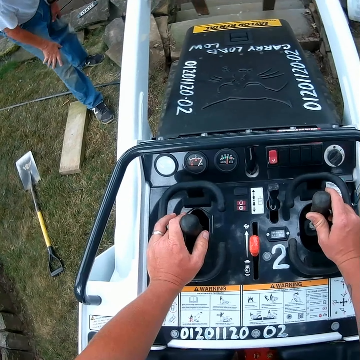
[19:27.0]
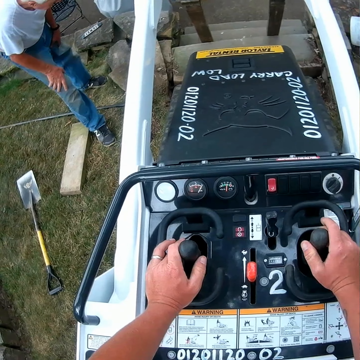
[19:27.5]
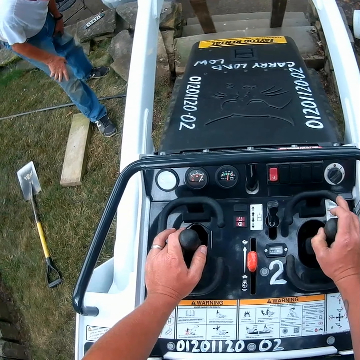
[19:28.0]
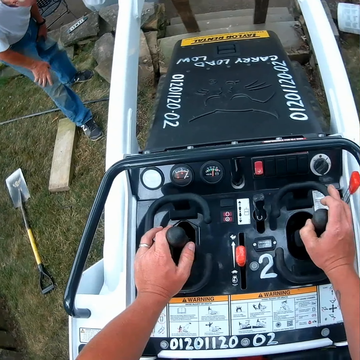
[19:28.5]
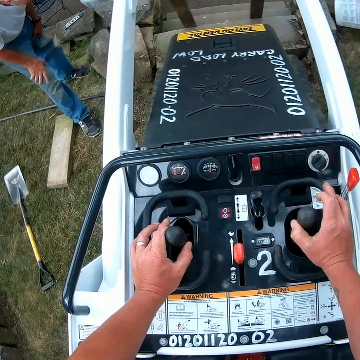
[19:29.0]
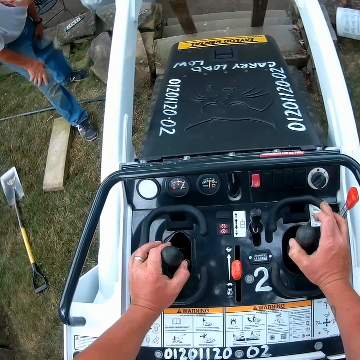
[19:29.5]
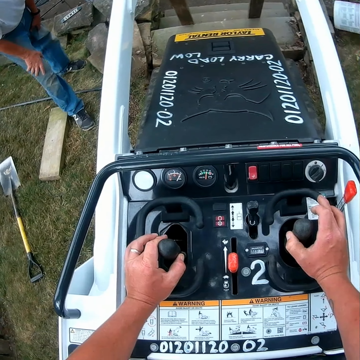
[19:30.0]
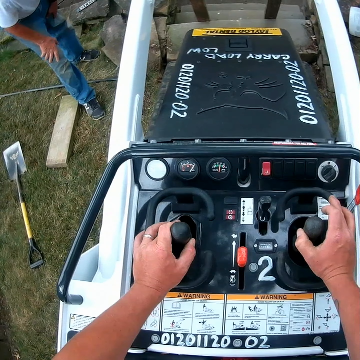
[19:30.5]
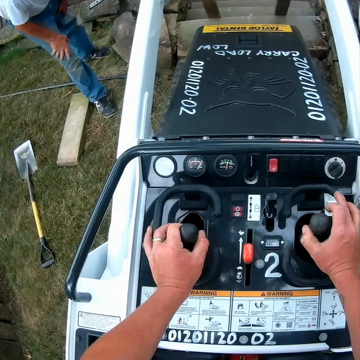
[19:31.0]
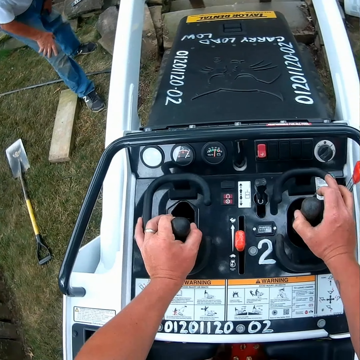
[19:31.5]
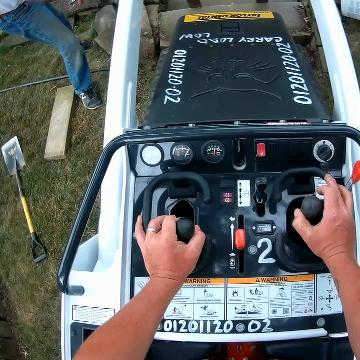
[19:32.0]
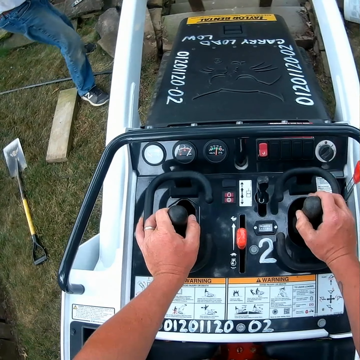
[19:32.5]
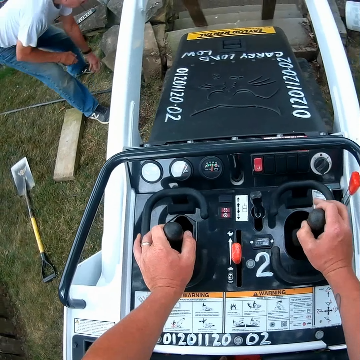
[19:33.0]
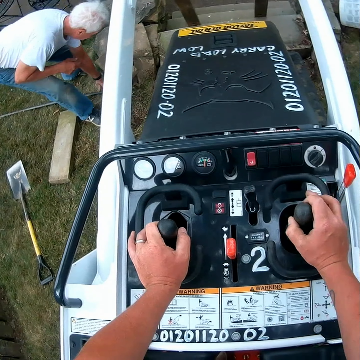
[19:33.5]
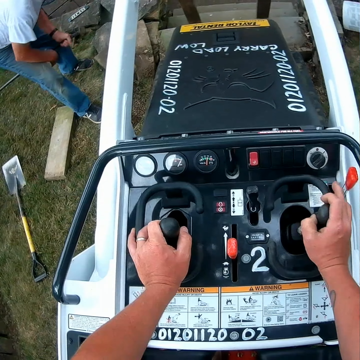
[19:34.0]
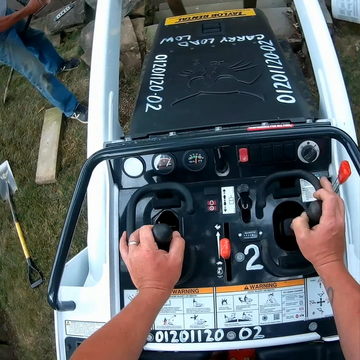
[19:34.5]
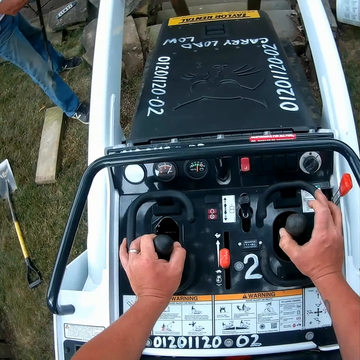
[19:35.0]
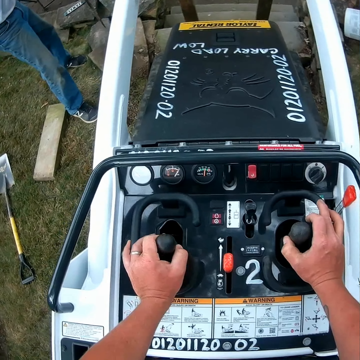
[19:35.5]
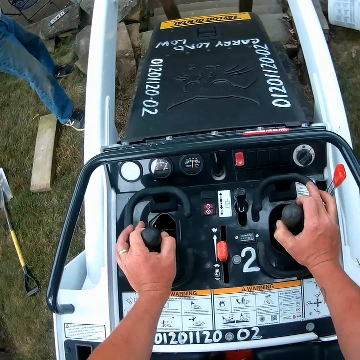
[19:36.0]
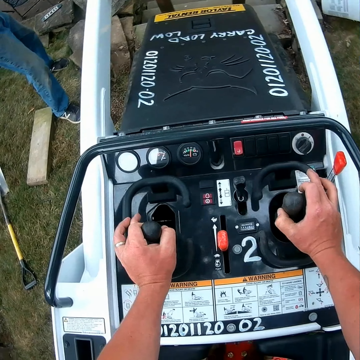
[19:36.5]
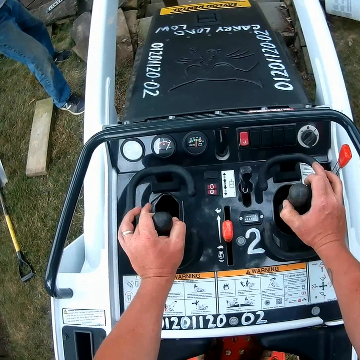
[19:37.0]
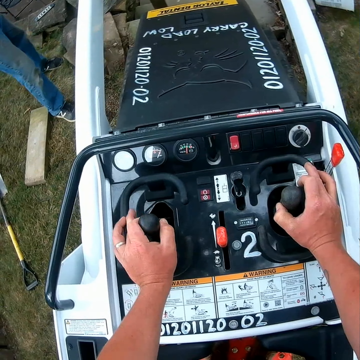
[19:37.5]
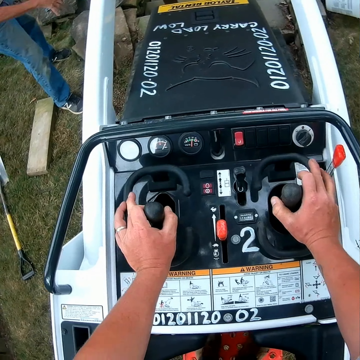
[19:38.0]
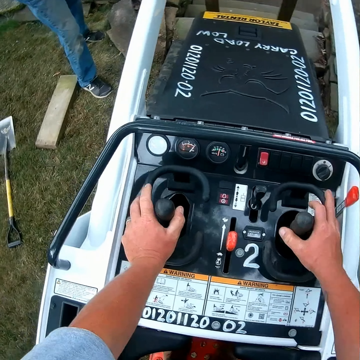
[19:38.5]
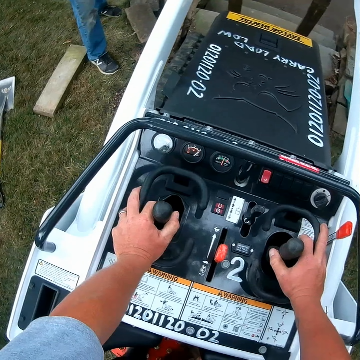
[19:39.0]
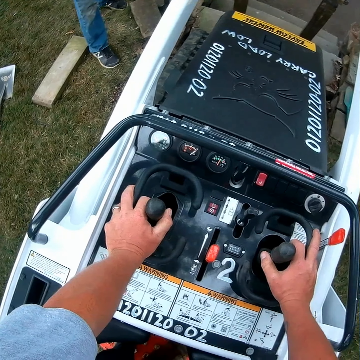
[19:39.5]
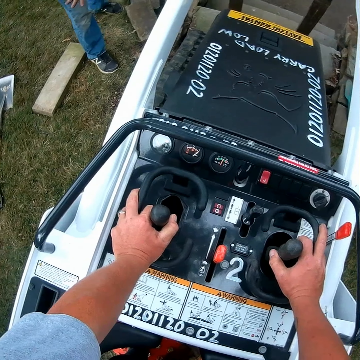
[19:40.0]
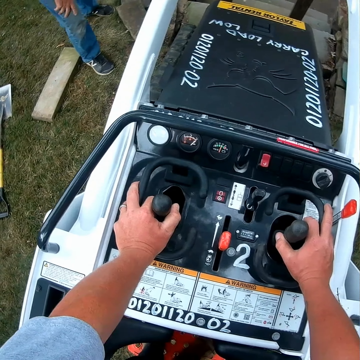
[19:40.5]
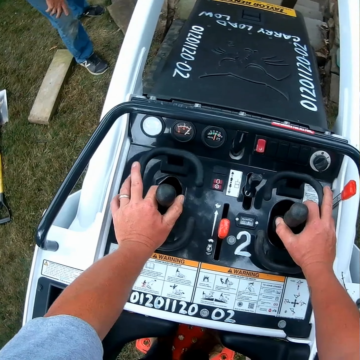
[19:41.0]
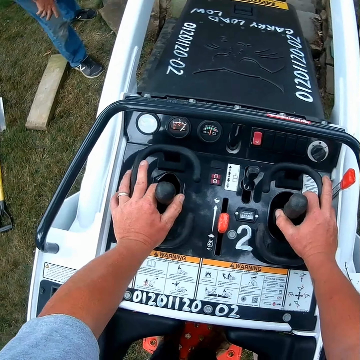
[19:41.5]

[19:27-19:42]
The camera wearer shakes the reverse gear on the left hand and shakes the reverse gear on the right hand. A man picks up a rod from the ground. The camera wearer picks up a metal on the ground. They operate the forklifts and shake the reverse gear on the left hand.

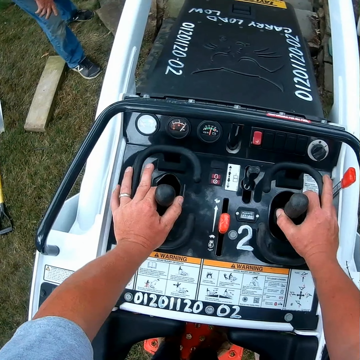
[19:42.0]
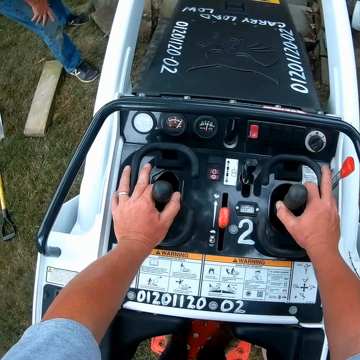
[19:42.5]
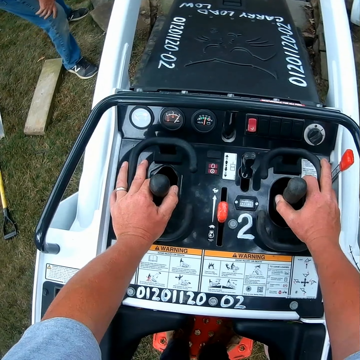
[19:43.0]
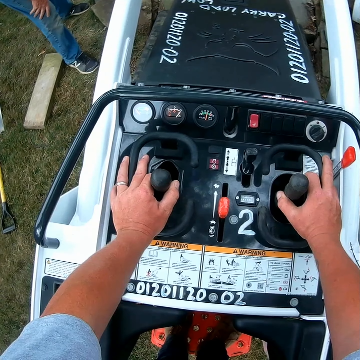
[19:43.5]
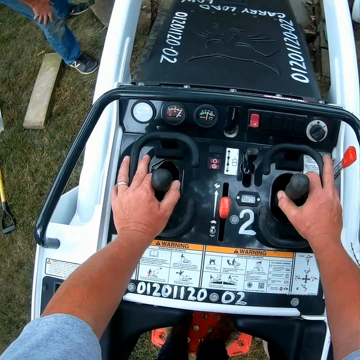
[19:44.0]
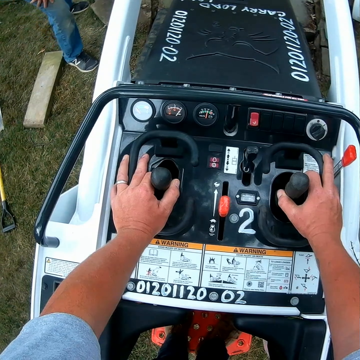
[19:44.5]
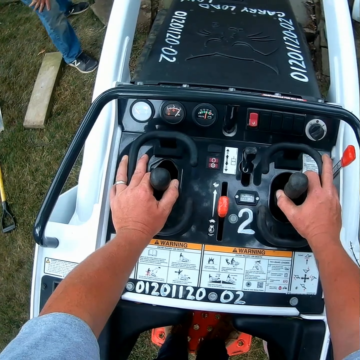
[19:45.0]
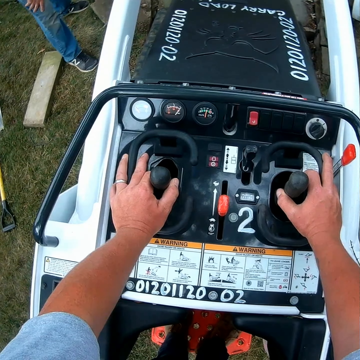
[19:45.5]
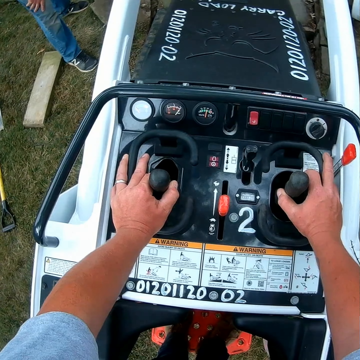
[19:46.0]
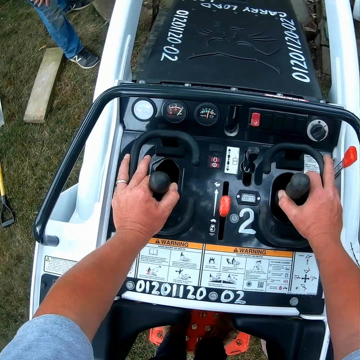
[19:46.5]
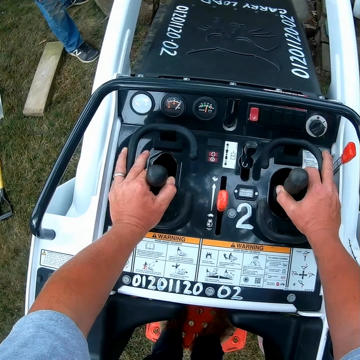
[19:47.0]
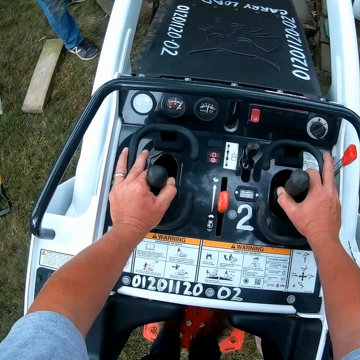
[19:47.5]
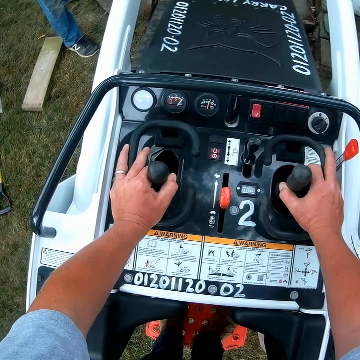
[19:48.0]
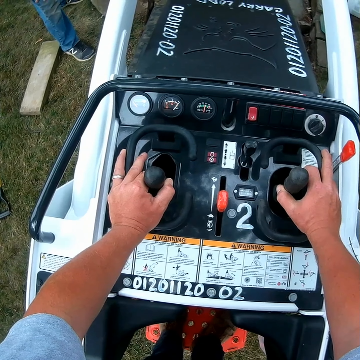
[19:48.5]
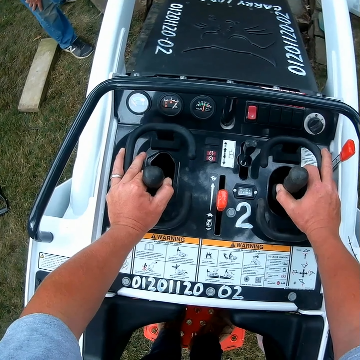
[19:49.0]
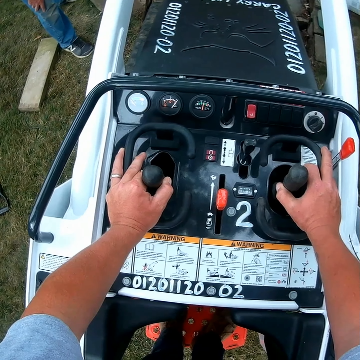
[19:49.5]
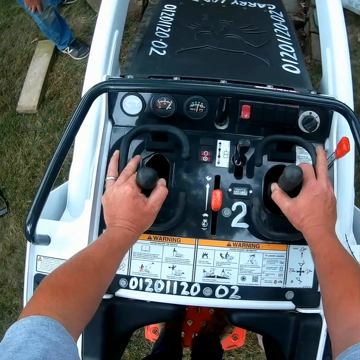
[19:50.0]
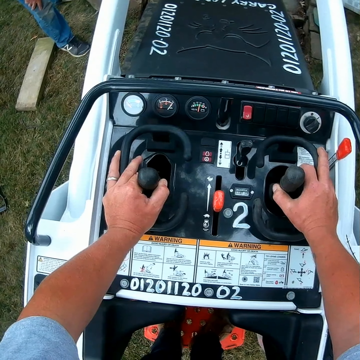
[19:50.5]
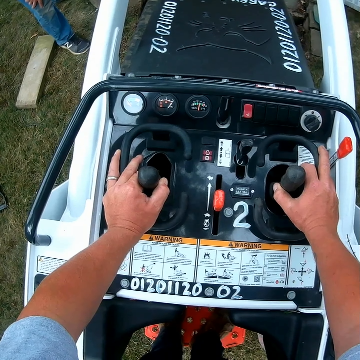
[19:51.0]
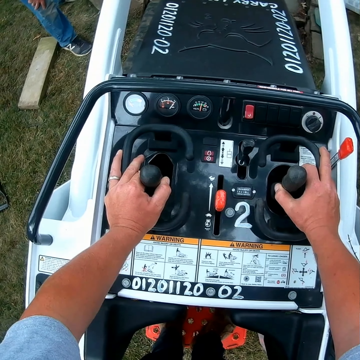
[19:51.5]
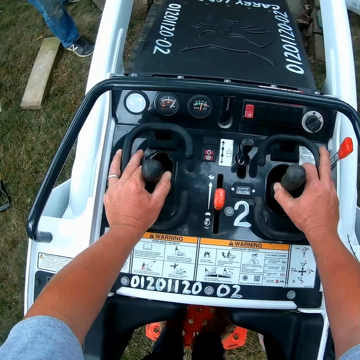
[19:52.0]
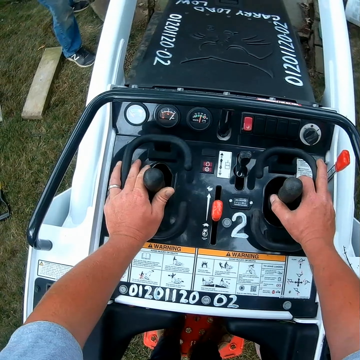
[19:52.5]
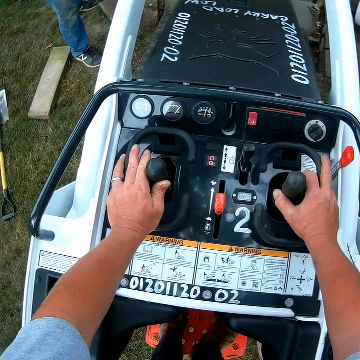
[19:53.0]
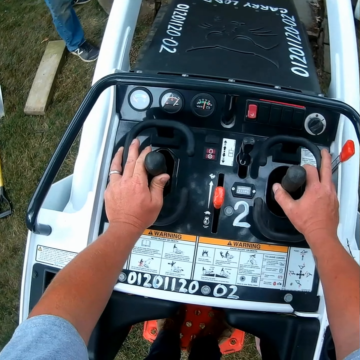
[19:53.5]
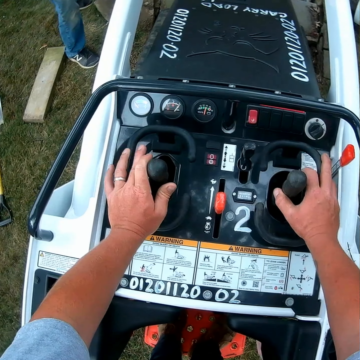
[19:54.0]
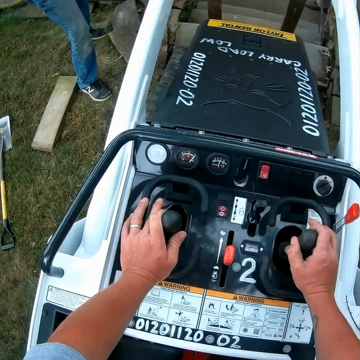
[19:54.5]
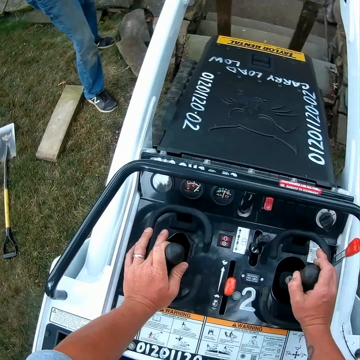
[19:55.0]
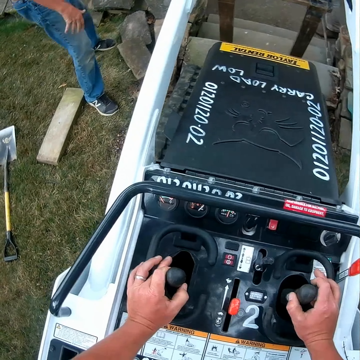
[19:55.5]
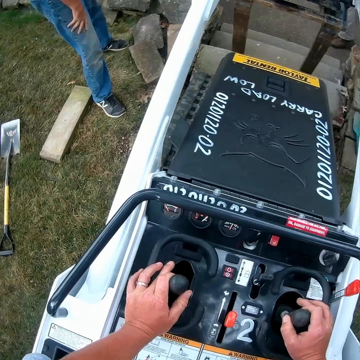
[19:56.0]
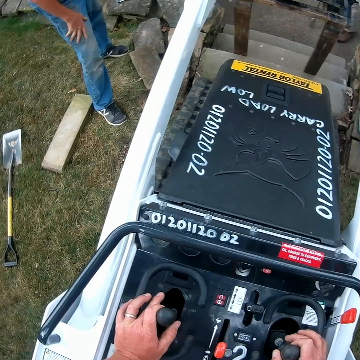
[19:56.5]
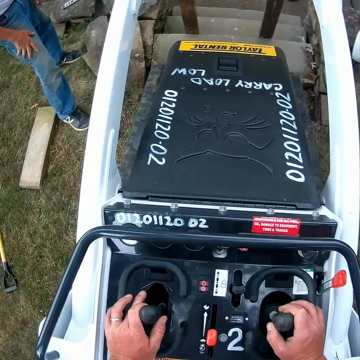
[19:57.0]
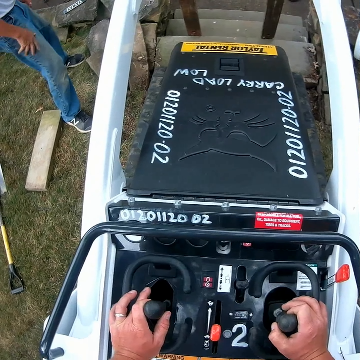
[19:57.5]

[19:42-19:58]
The camera wearer shakes the reverse gear on the right hand.
